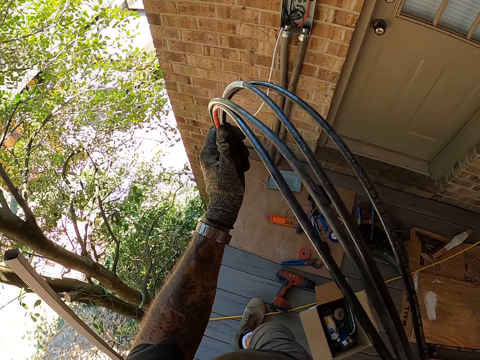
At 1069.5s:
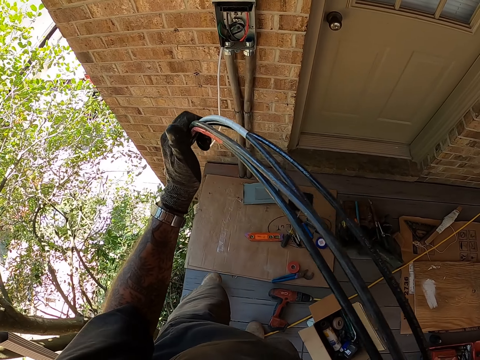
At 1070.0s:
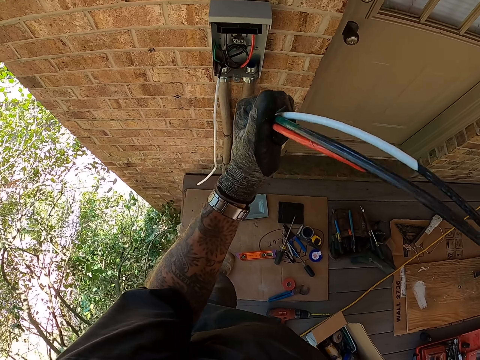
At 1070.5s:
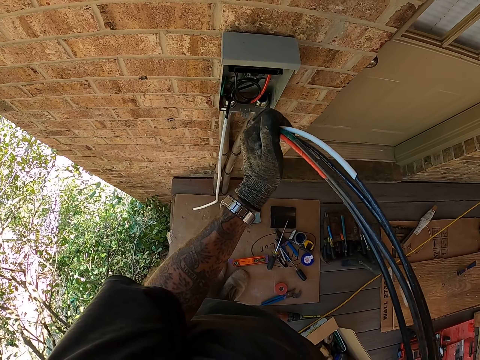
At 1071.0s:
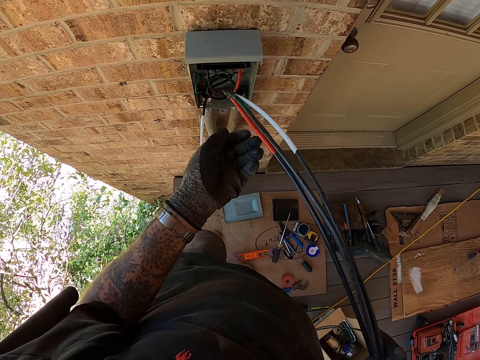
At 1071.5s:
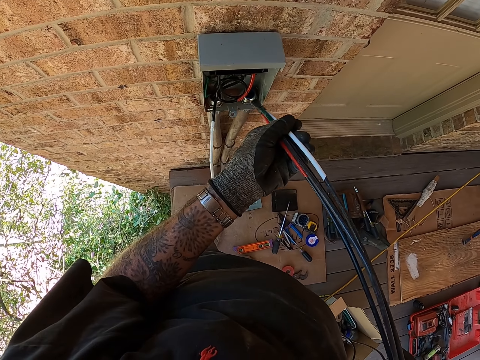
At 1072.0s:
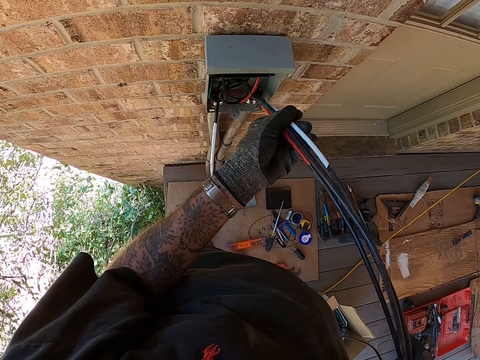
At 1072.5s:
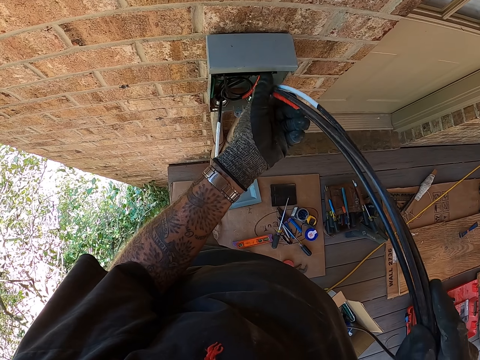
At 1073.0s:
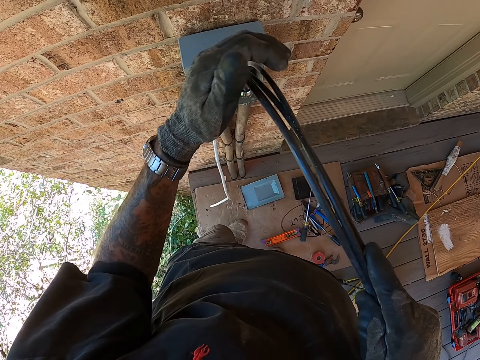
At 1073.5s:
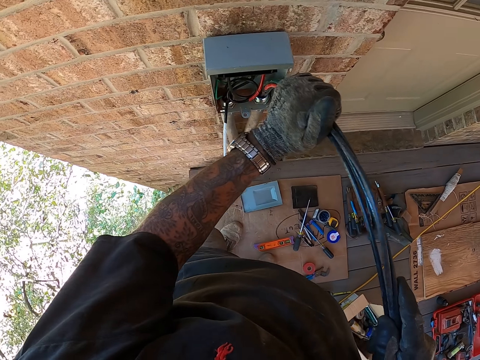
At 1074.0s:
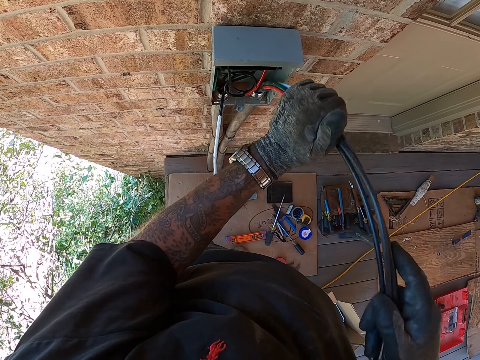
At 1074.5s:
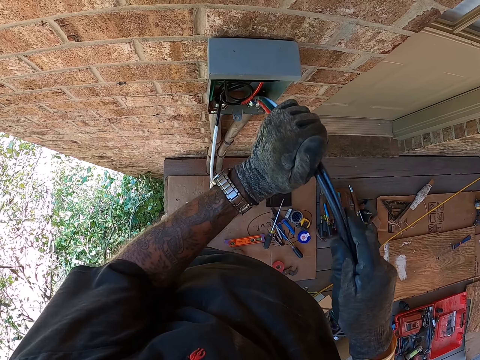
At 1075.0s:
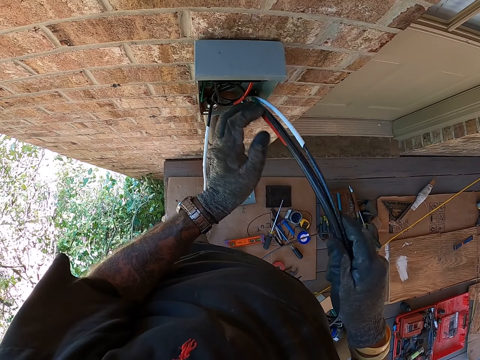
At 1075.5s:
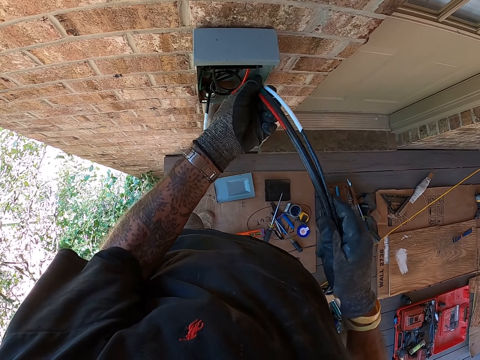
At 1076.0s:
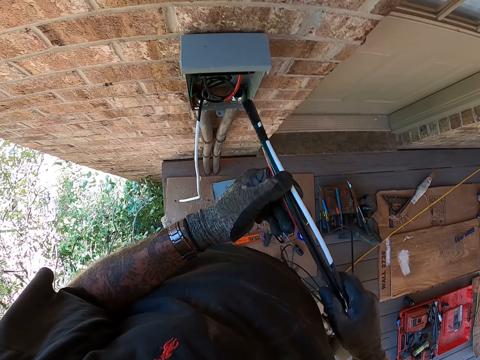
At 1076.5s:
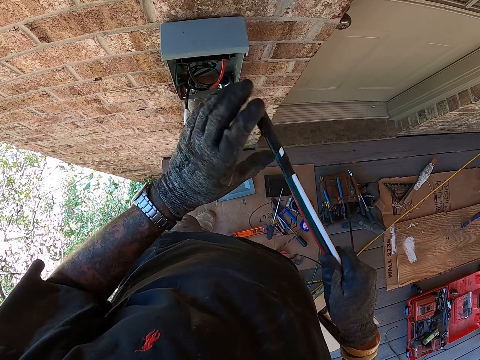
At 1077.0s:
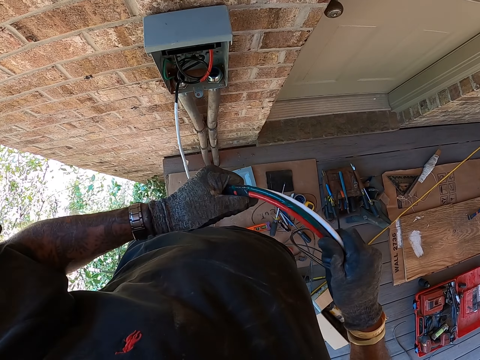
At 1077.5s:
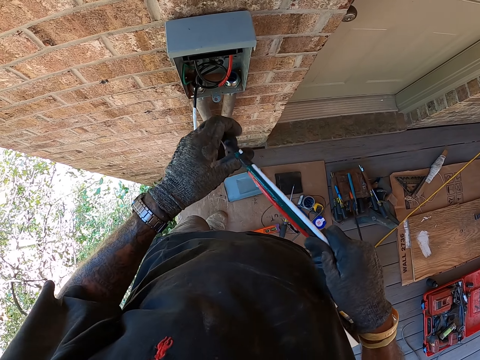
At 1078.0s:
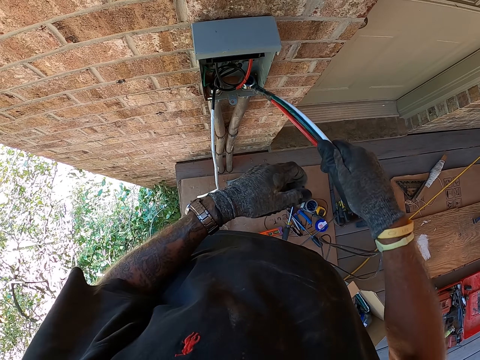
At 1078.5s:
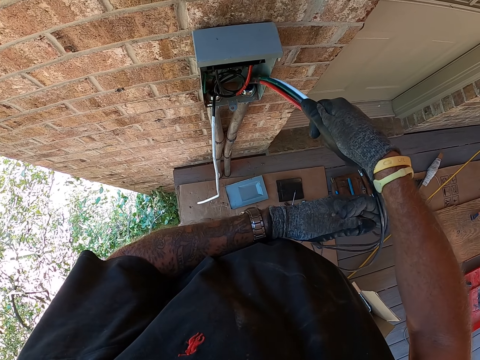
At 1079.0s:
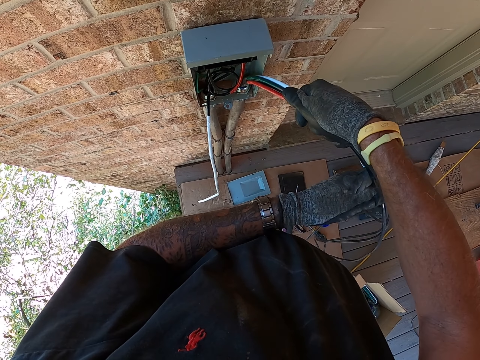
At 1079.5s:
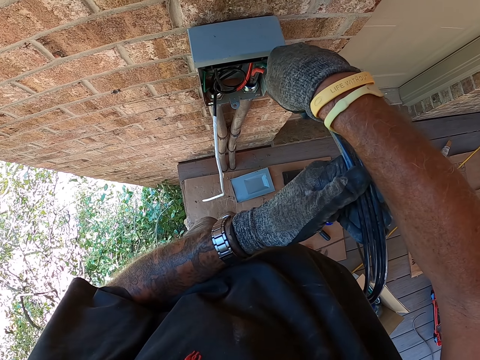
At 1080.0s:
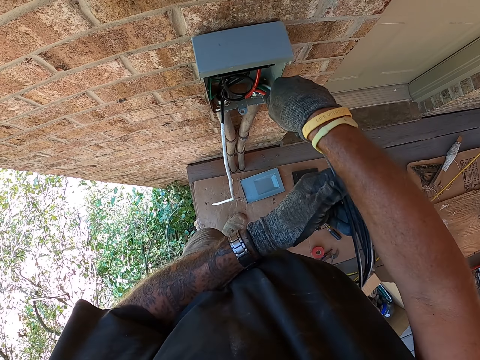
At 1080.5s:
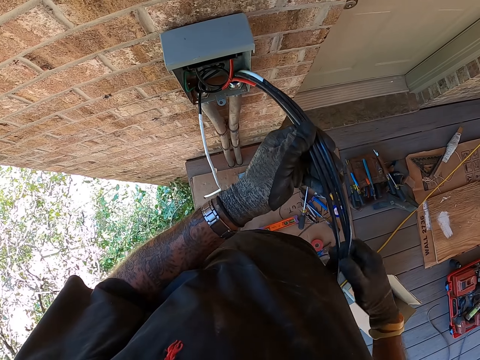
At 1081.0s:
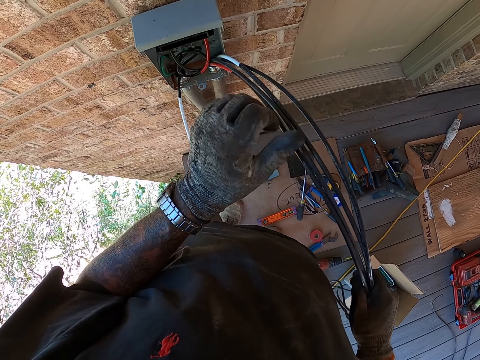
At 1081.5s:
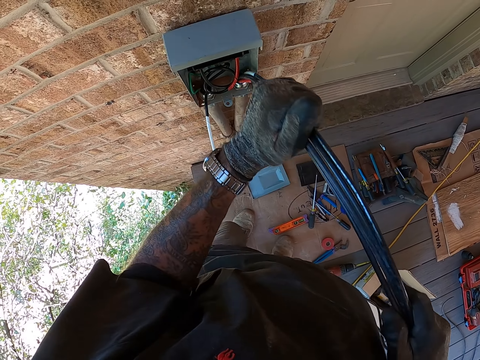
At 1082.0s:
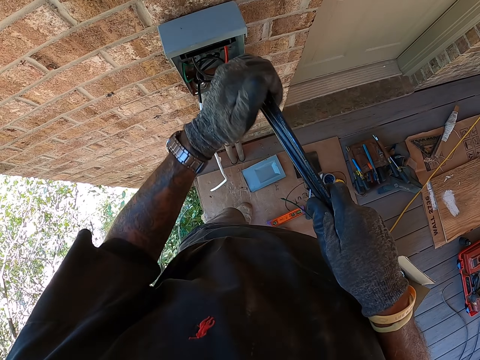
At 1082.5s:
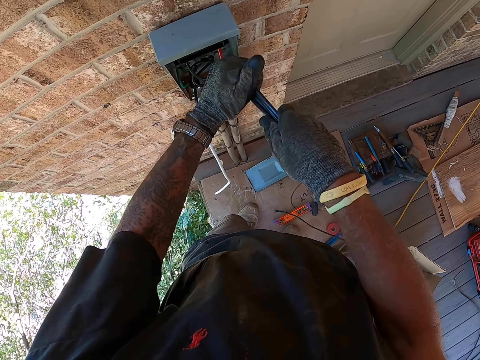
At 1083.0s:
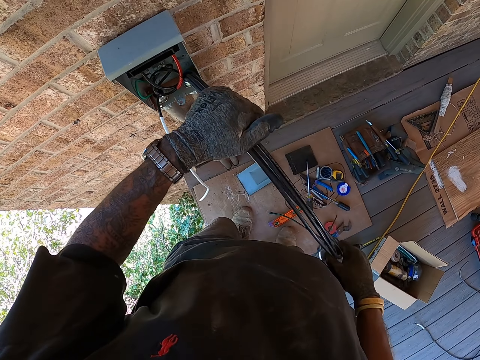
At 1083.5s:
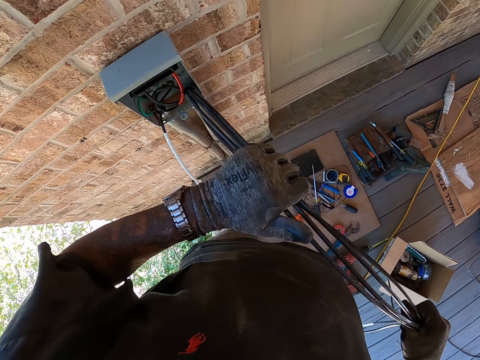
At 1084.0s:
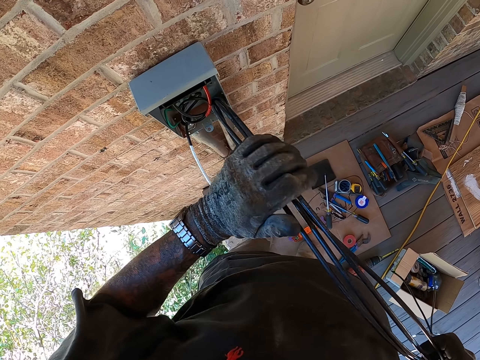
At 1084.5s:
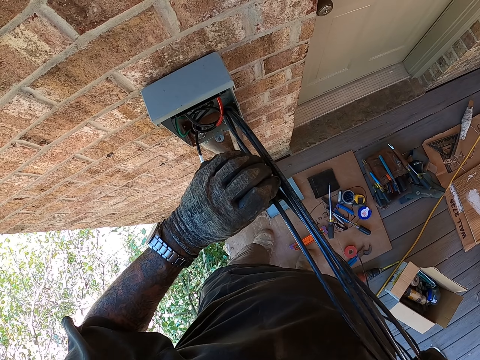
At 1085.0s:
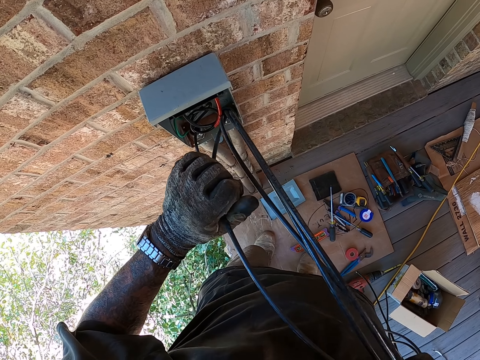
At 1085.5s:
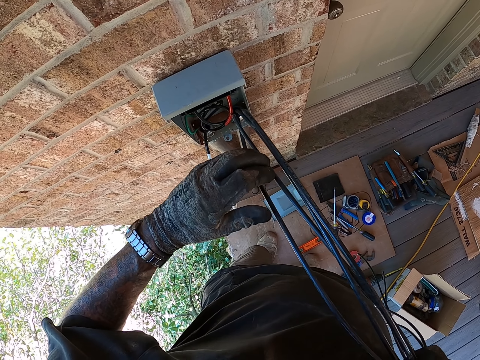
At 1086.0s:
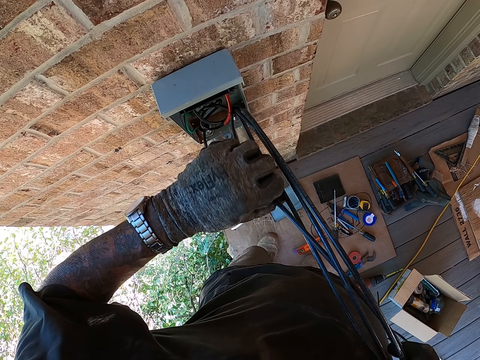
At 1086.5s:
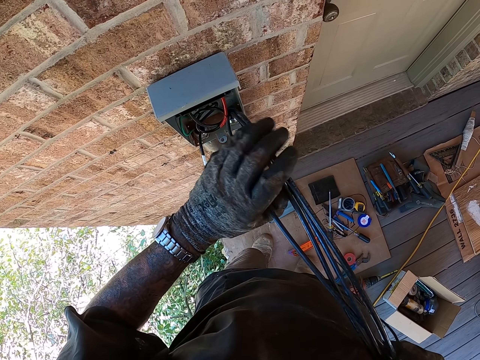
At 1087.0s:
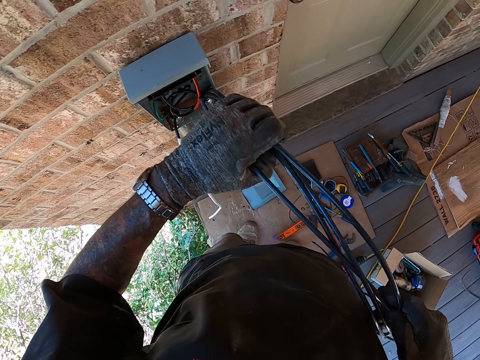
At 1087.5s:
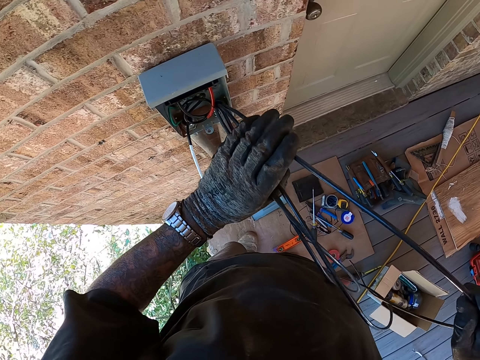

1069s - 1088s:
The camera wearer walks around. They put the cables or wires in the hole or pipe inside the power box. They pull the wires from the pipe. They turn the wires. They put the wires in the pipe. They push the cables down the pipe. They turn the wires.

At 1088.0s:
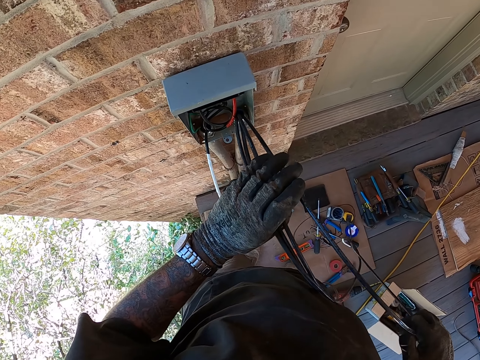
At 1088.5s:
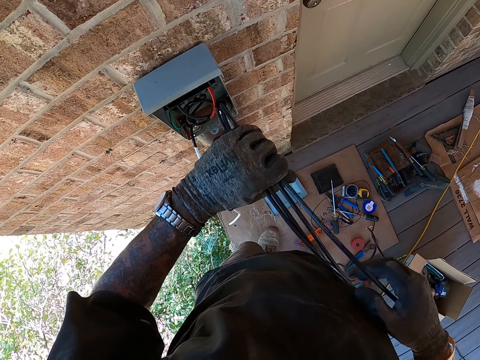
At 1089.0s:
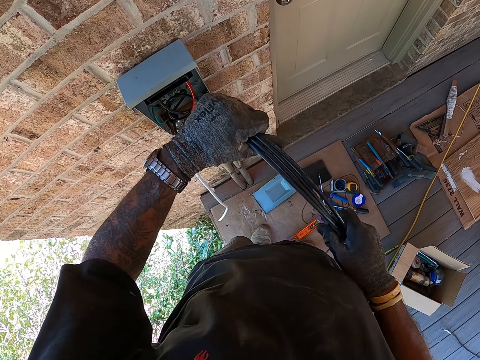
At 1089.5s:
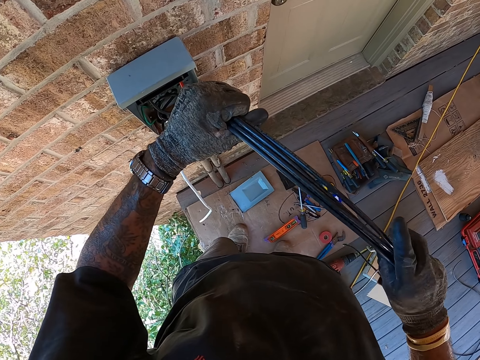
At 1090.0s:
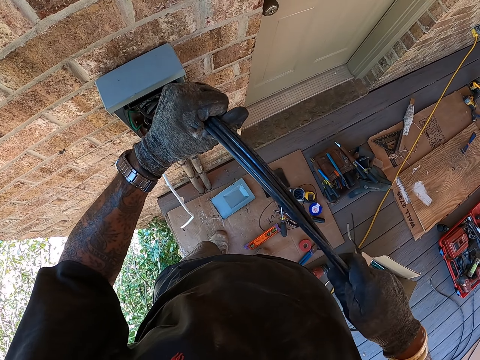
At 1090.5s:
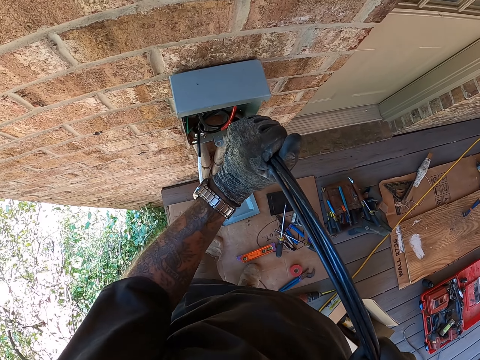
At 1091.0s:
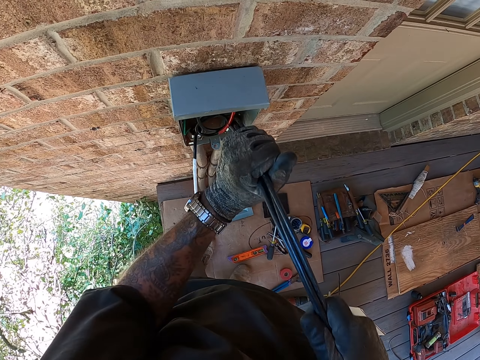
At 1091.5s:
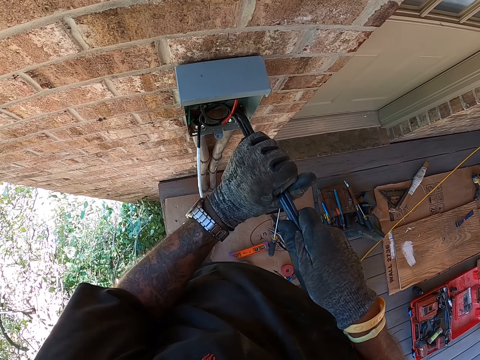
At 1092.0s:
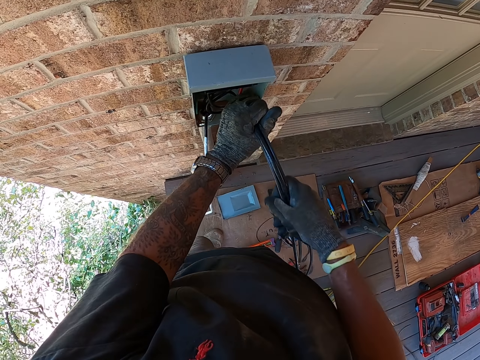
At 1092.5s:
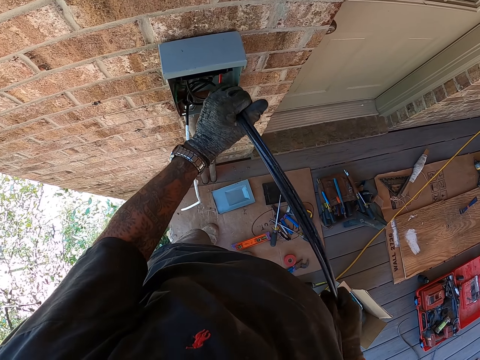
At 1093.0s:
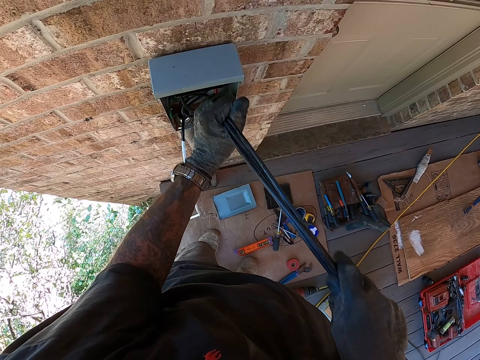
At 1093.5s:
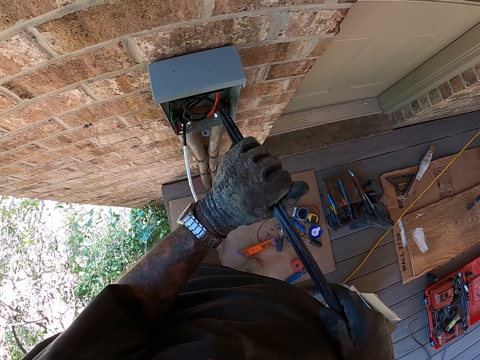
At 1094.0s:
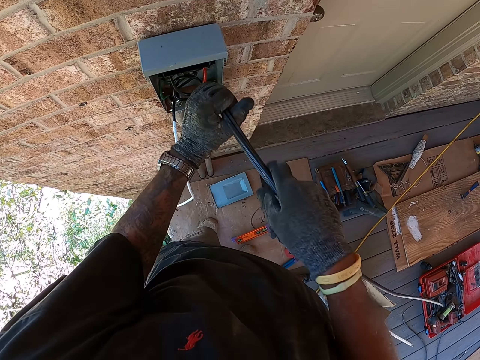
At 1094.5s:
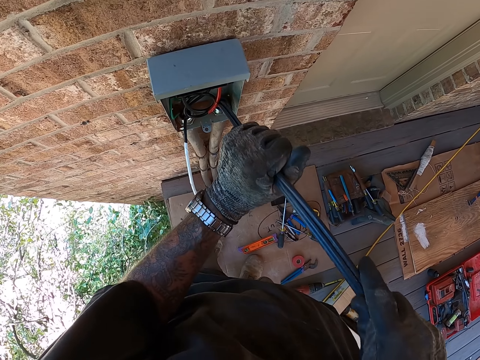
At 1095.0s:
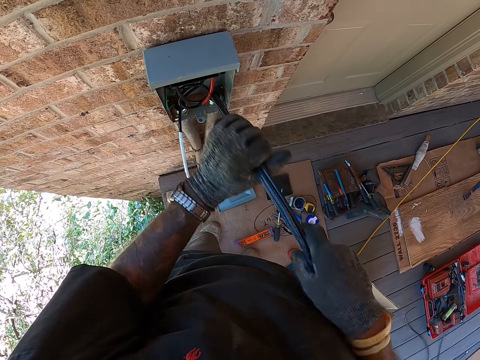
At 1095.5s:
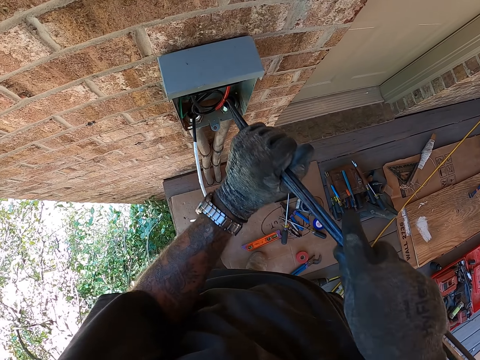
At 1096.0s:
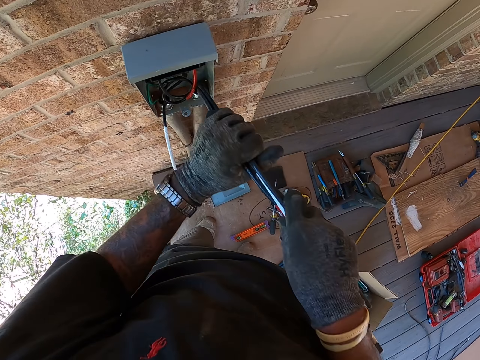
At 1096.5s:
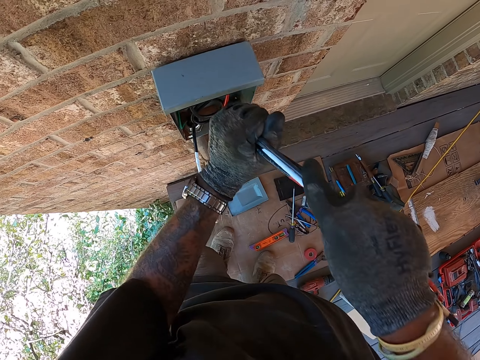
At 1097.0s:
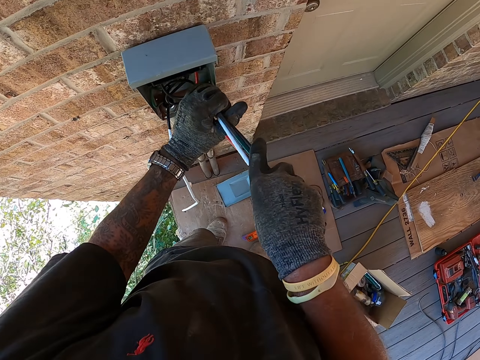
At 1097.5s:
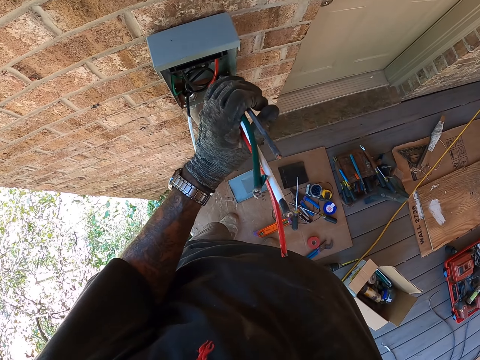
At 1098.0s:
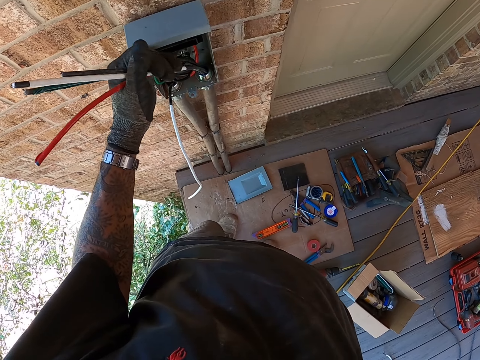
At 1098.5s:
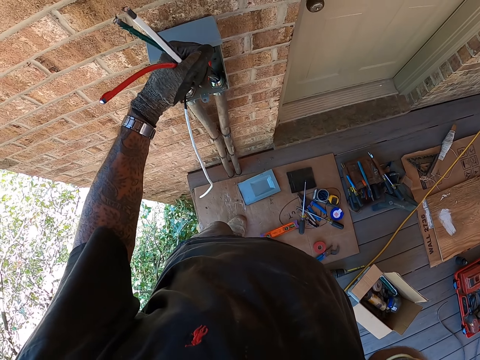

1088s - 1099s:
The camera wearer puts the wires in the pipe. They move a hand.
